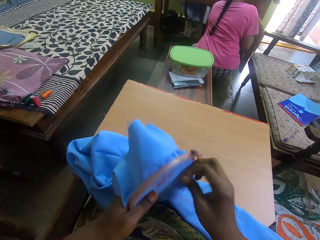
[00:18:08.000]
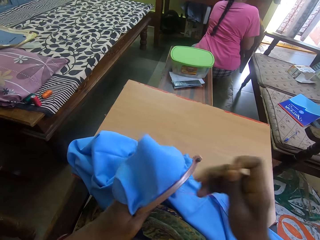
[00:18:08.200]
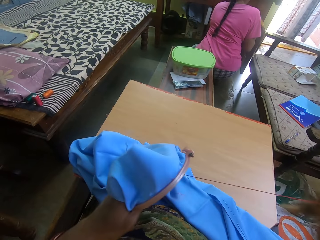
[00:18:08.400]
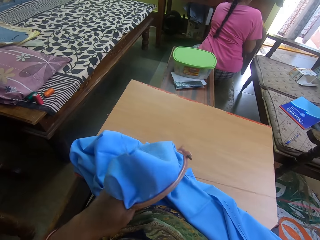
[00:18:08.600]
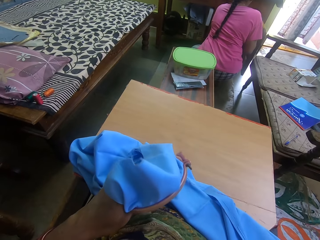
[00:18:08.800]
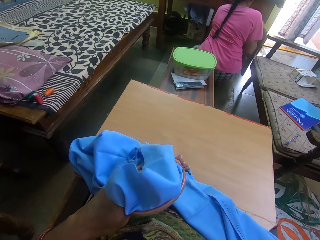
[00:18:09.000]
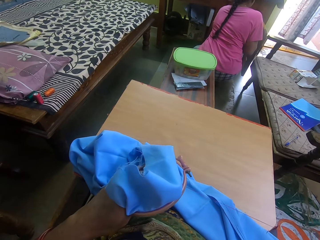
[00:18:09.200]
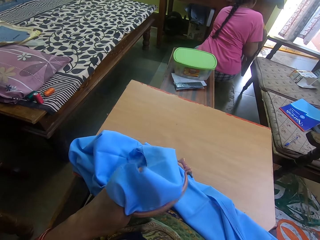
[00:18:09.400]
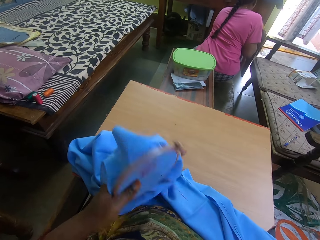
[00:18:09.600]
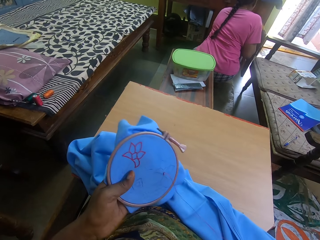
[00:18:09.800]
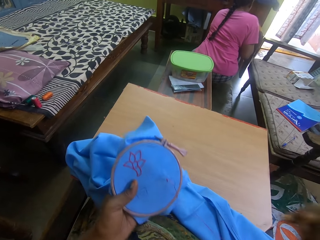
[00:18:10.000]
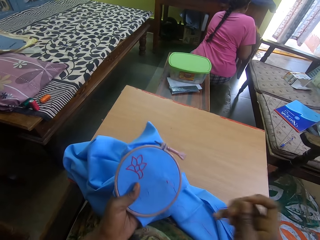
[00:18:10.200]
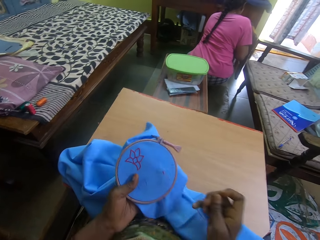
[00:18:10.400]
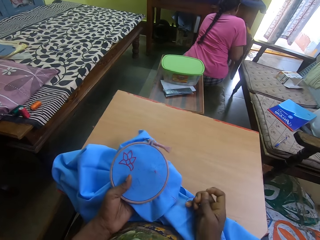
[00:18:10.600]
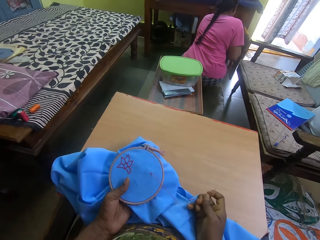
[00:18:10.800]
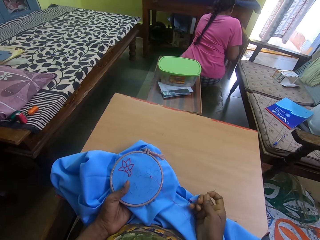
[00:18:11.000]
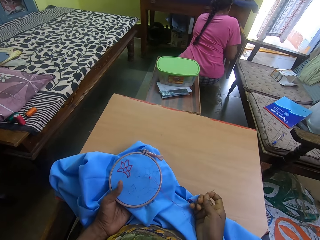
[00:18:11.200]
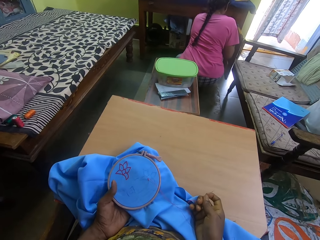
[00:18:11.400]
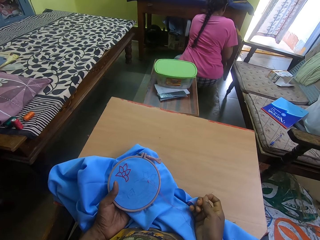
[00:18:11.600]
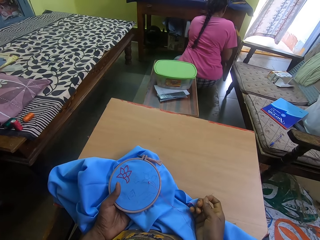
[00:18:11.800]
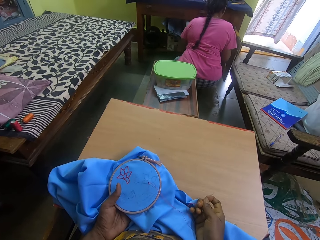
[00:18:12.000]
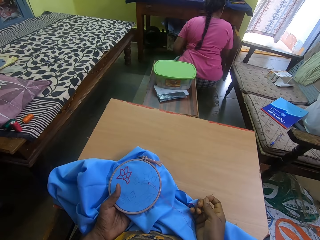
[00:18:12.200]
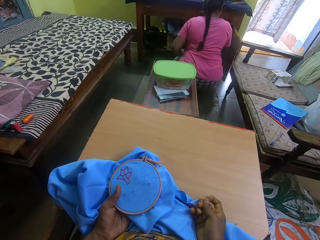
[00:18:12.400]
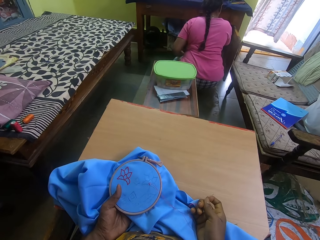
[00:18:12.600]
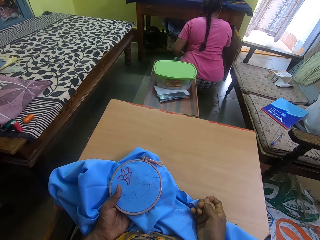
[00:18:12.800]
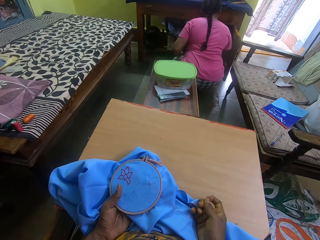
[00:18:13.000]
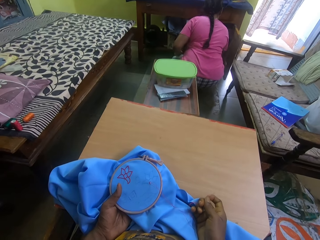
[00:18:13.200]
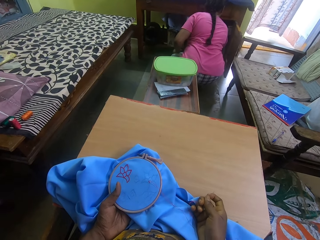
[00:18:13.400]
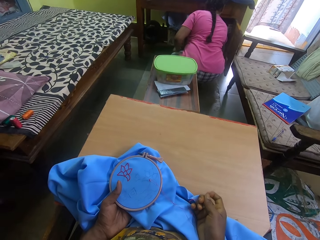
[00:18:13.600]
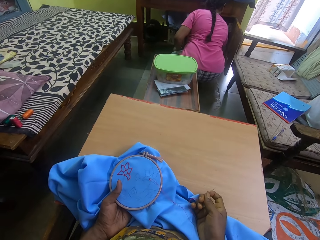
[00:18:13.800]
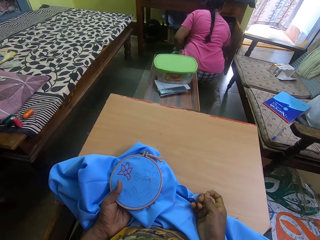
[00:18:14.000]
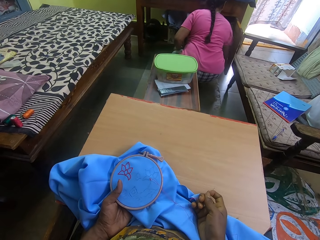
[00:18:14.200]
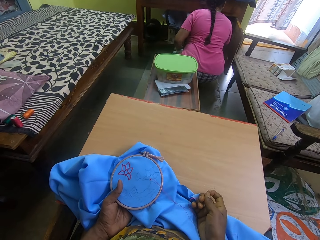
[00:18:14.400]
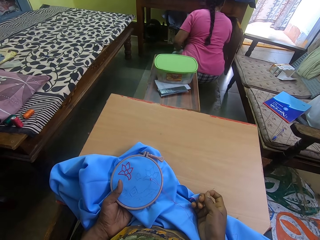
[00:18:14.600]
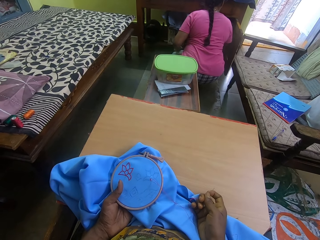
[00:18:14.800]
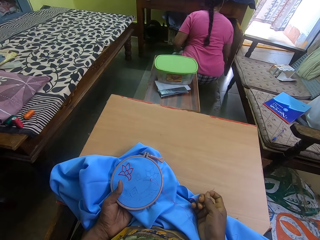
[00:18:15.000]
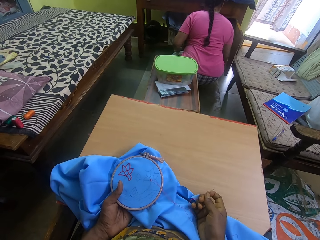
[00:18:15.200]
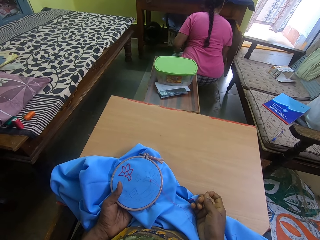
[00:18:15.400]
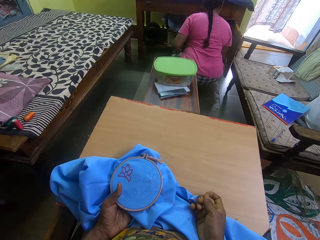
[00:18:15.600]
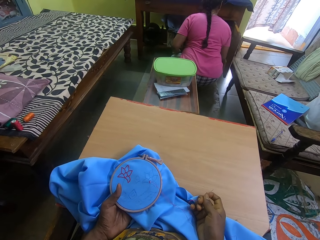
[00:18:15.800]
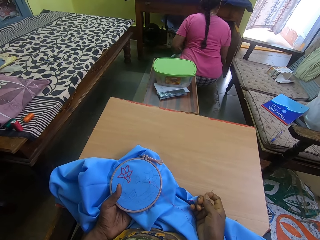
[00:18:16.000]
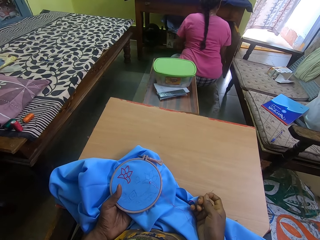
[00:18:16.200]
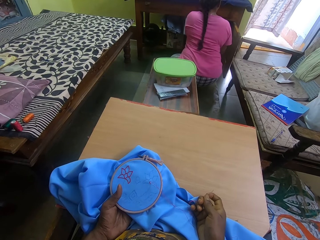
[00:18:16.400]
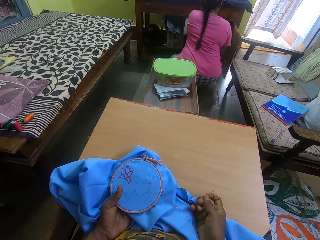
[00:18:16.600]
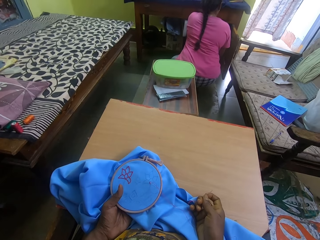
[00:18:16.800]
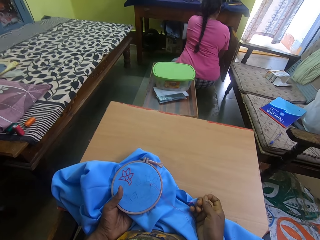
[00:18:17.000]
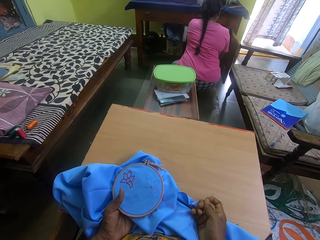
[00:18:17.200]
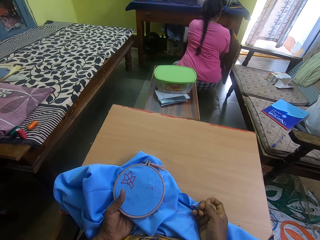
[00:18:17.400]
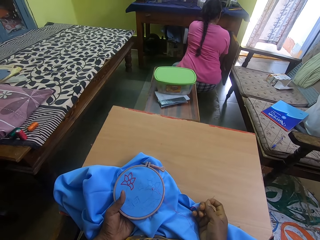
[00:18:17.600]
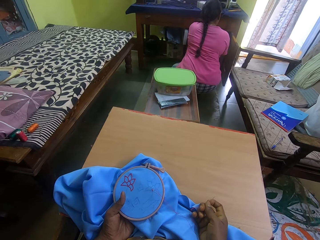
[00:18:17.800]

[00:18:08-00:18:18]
The camera wearer straightens the yarn. A person arranges the drawer. The camera wearer puts the fabric on the table. They talk to the person.

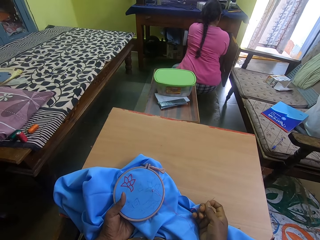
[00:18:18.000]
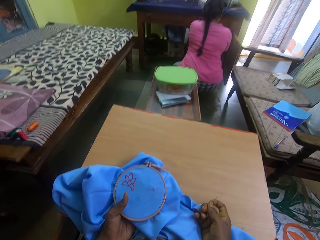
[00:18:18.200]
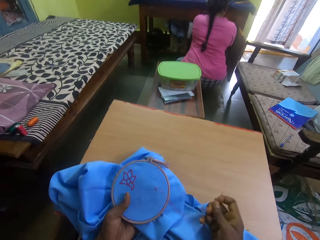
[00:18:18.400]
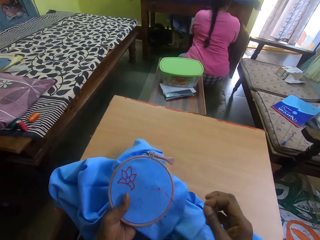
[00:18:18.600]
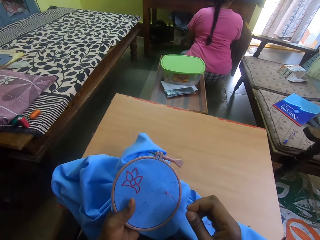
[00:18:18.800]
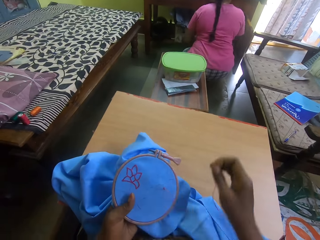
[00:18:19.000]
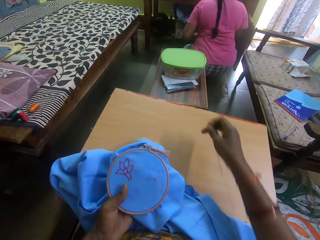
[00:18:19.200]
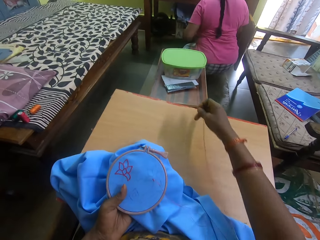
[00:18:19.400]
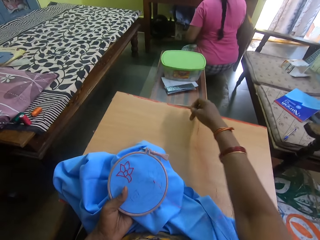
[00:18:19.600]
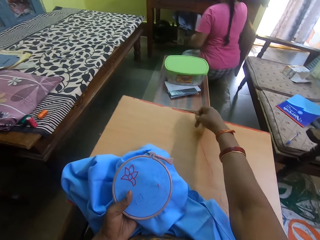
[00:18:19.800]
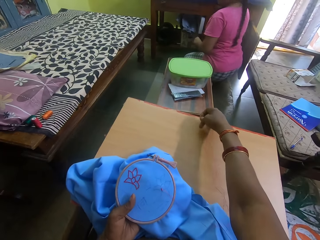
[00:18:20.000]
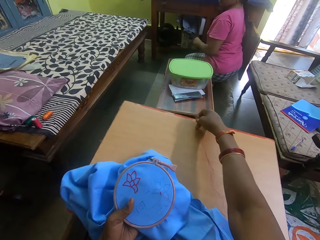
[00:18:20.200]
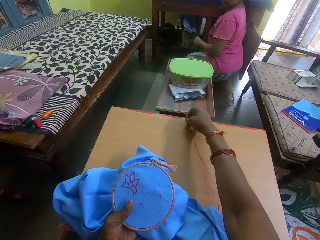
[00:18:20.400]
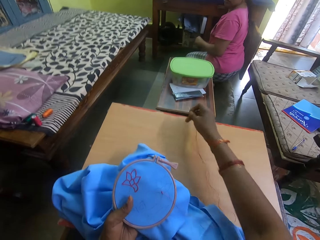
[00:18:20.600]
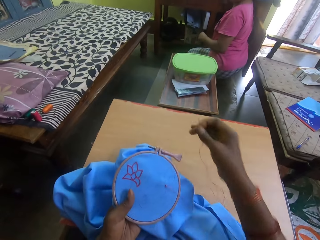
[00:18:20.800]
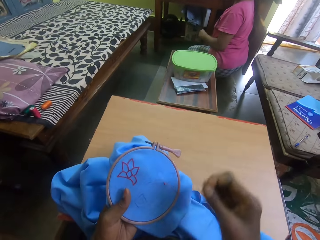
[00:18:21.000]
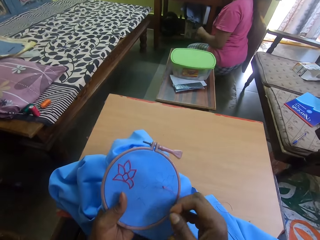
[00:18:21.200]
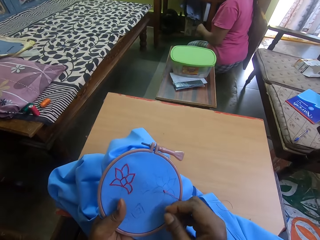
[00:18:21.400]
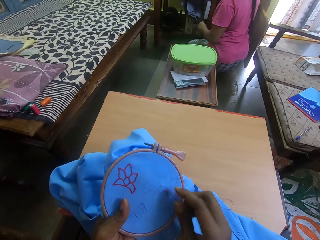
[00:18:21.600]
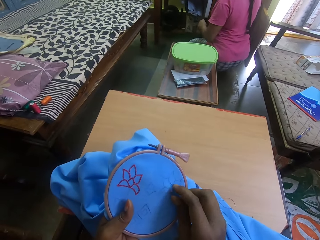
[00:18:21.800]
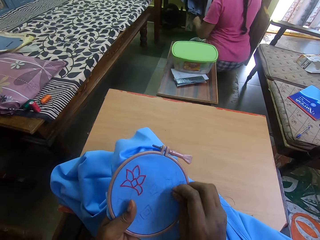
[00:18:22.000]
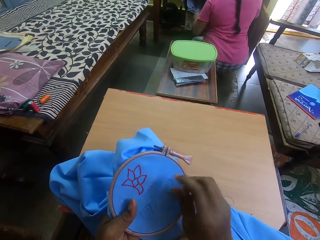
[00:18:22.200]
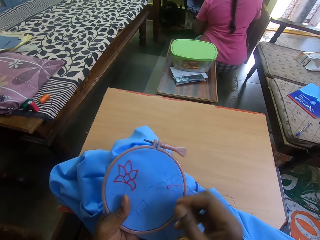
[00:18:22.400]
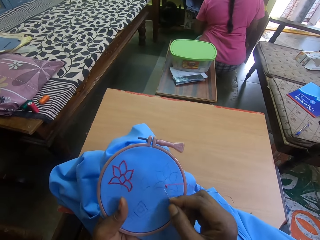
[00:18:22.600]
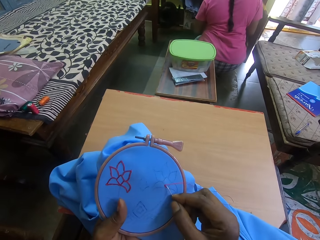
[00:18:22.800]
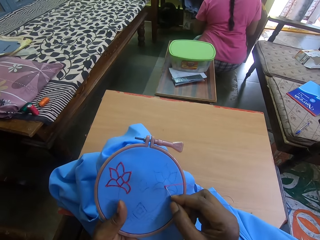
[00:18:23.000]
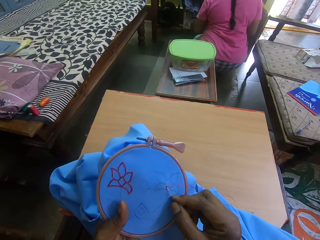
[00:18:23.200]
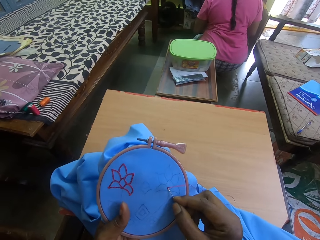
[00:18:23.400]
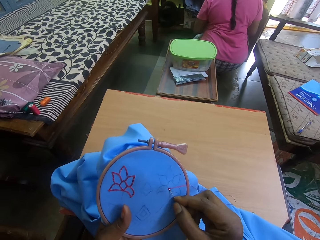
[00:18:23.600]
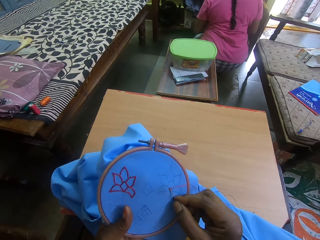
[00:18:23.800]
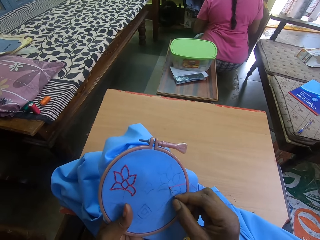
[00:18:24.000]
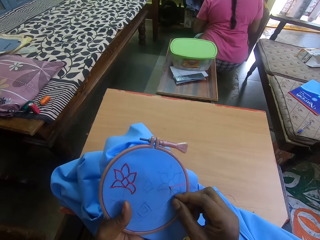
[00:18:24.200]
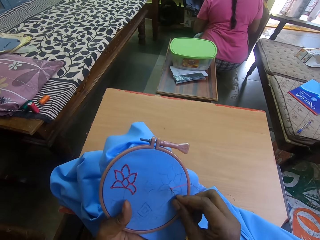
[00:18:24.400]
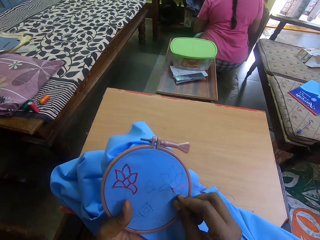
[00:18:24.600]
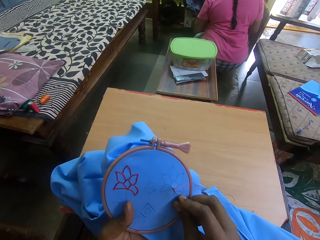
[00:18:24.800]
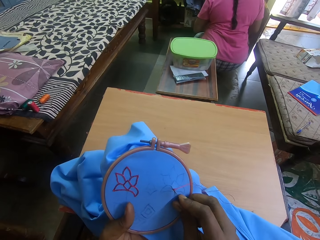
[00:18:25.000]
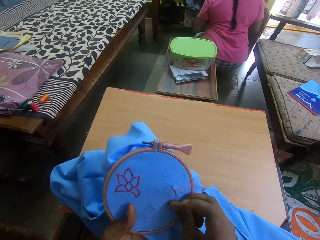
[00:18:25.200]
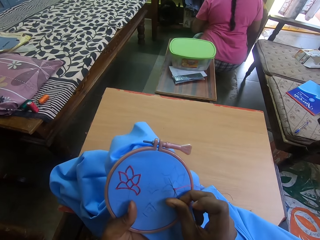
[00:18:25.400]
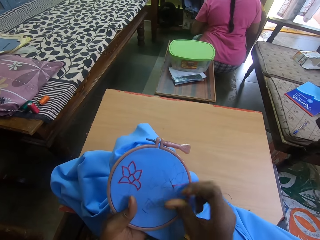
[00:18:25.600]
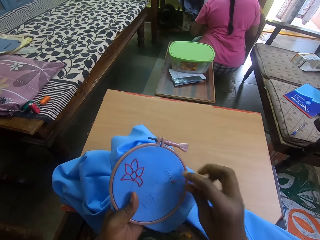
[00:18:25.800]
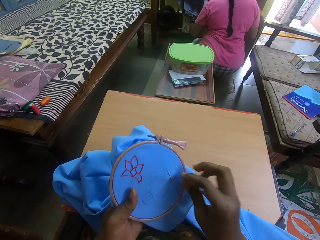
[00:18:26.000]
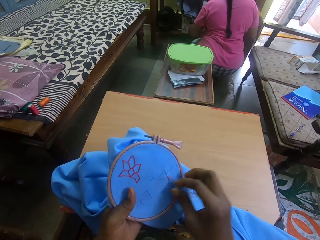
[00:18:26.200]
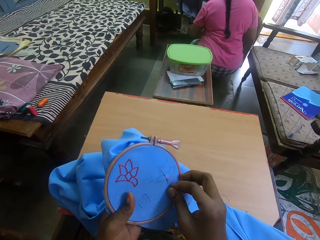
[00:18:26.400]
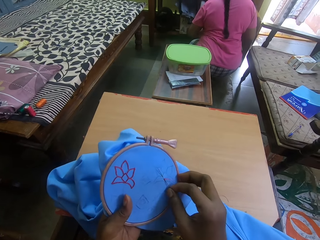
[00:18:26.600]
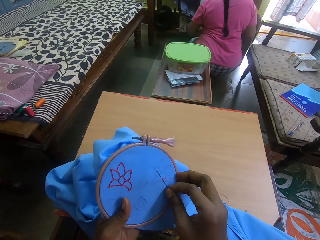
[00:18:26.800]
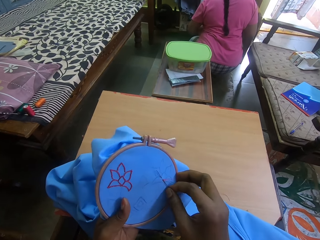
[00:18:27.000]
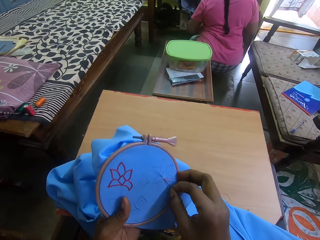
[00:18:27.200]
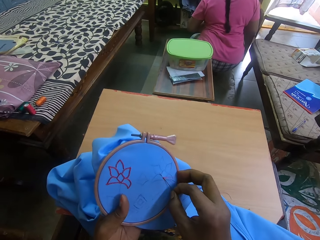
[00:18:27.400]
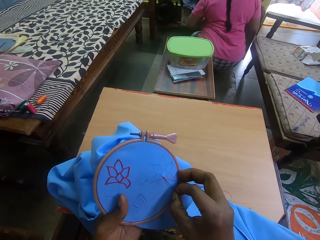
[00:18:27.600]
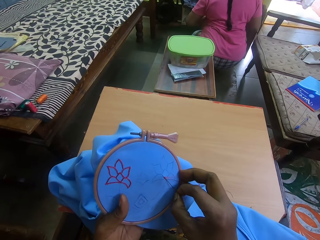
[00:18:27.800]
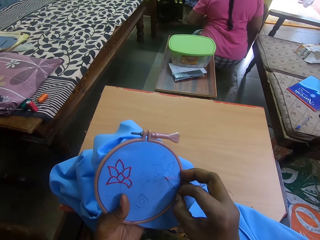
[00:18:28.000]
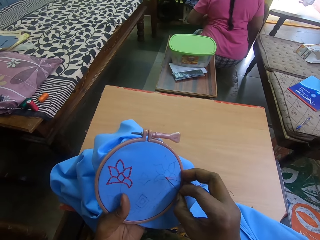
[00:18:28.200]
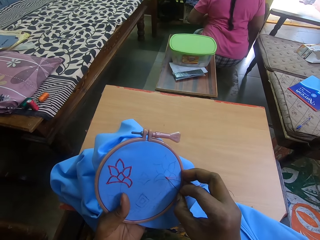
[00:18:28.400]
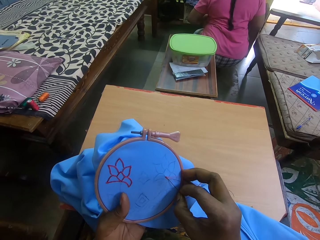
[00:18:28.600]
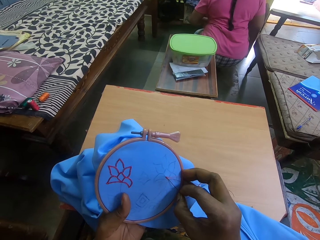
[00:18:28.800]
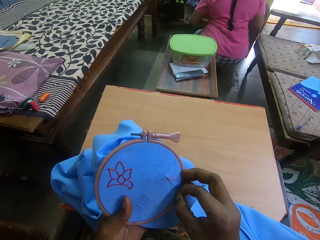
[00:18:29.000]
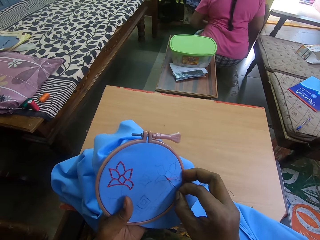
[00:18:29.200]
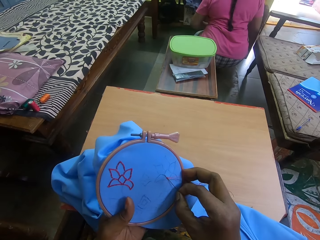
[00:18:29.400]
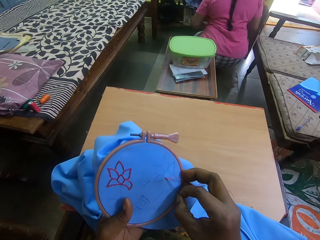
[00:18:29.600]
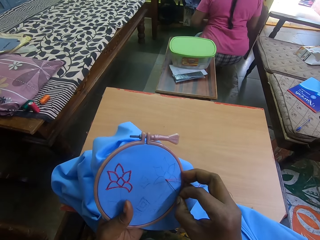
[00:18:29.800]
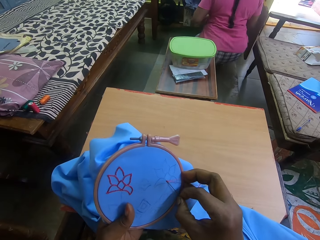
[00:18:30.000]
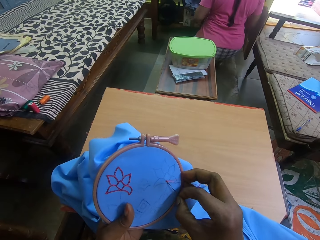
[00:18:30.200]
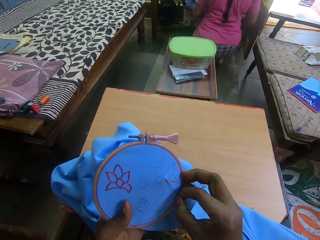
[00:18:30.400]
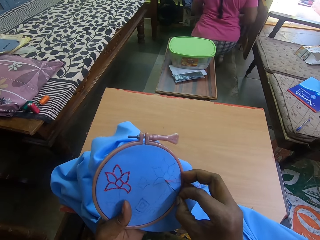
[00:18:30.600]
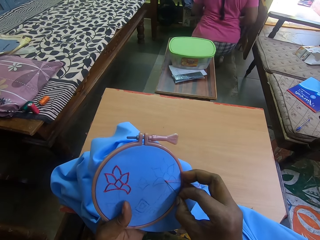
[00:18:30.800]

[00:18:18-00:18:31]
The camera wearer adjusts the cardboard. They touch the box. They sew embroidery on the fabric with a needle. They pull the thread on the fabric. They sew embroidery on the fabric with the needle. They pull the needle in the fabric.
